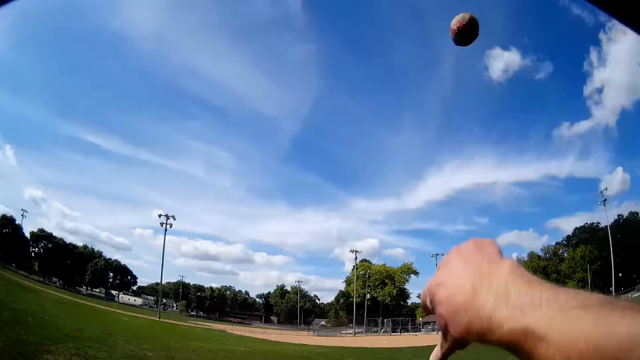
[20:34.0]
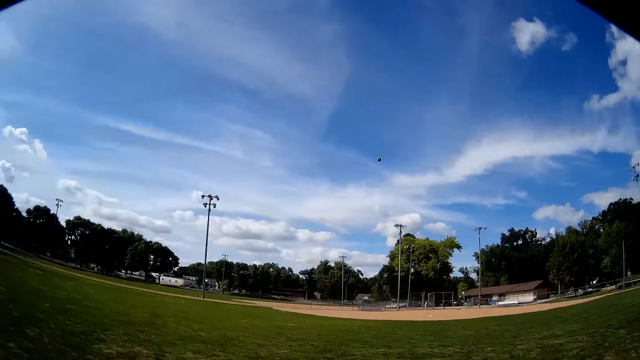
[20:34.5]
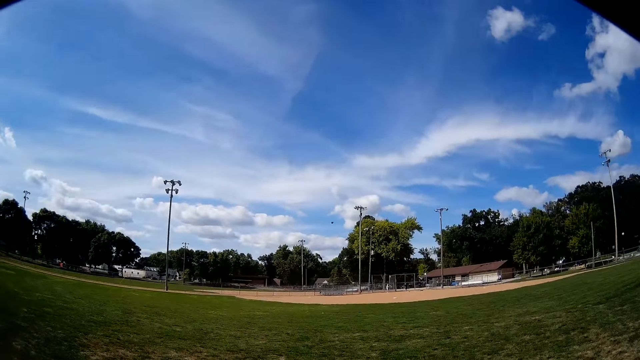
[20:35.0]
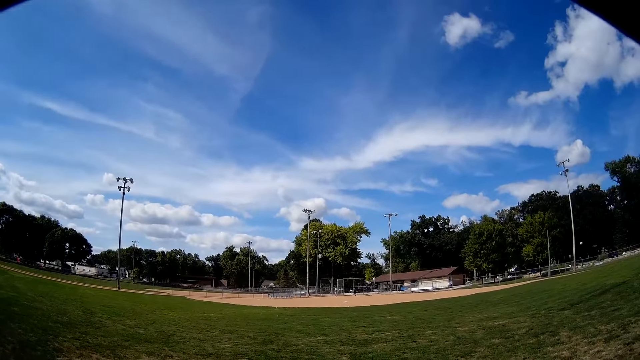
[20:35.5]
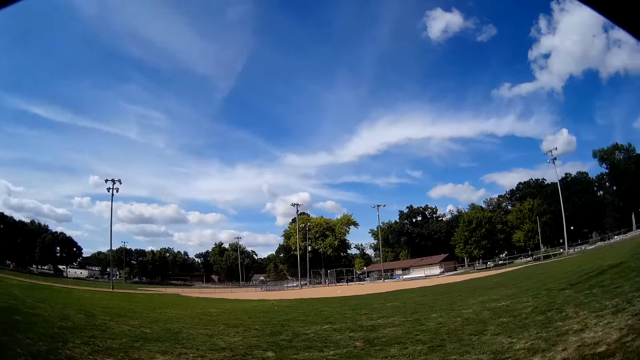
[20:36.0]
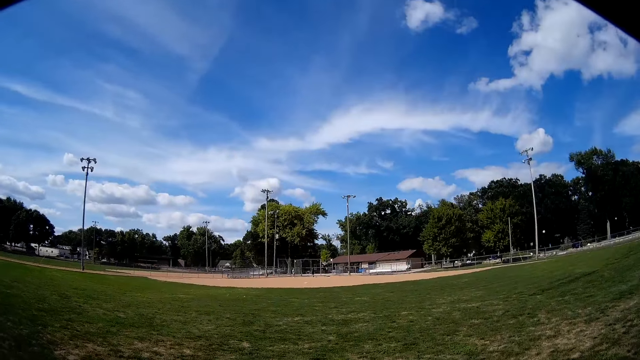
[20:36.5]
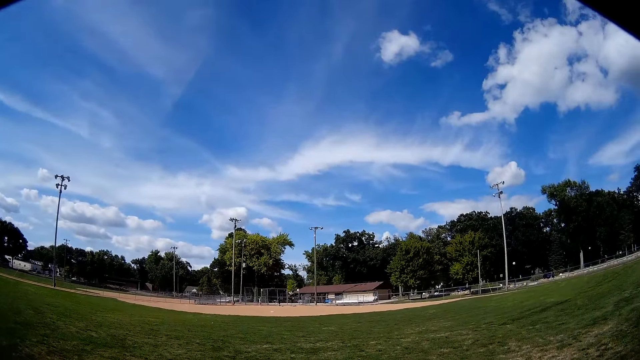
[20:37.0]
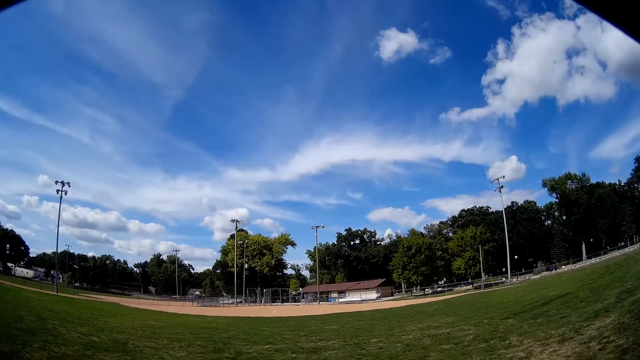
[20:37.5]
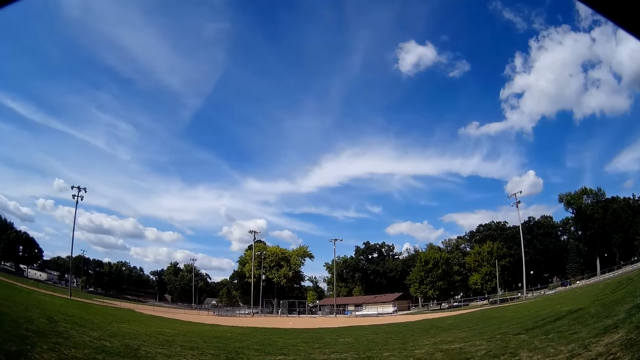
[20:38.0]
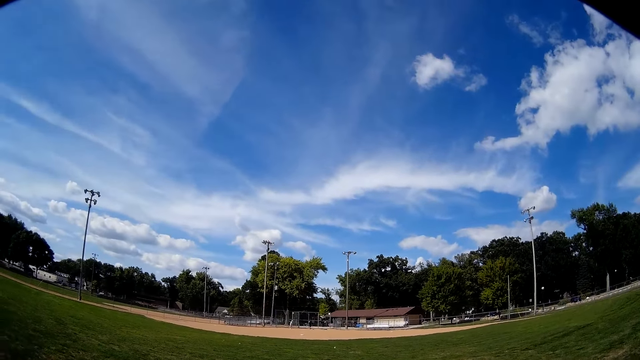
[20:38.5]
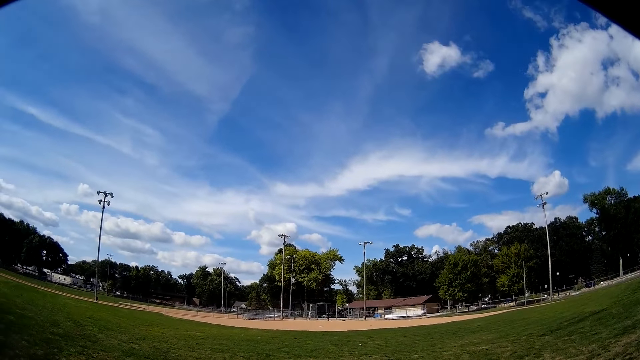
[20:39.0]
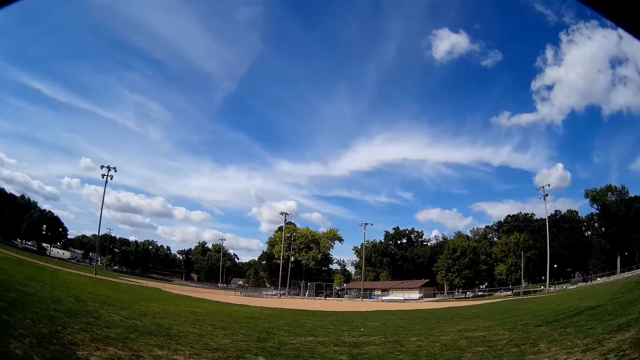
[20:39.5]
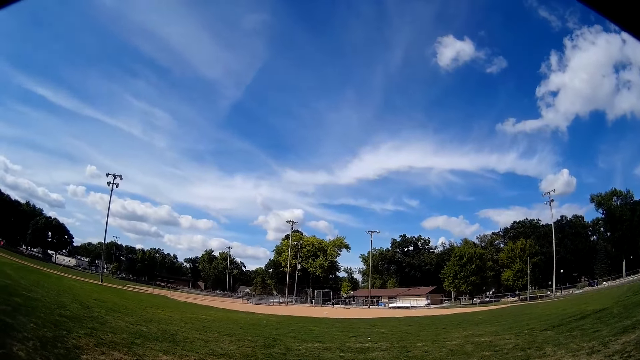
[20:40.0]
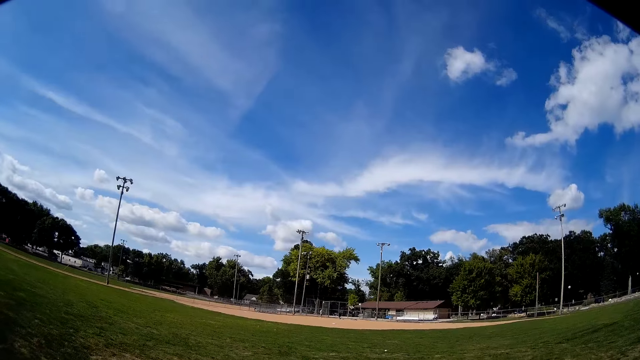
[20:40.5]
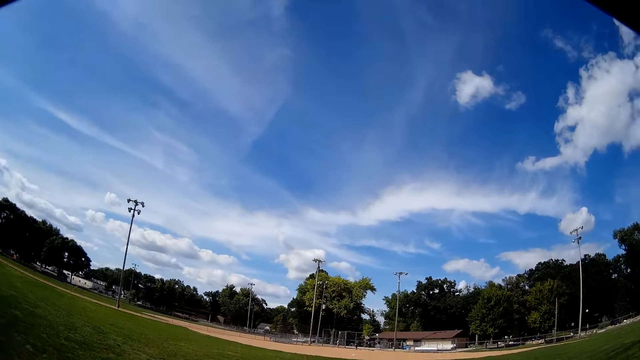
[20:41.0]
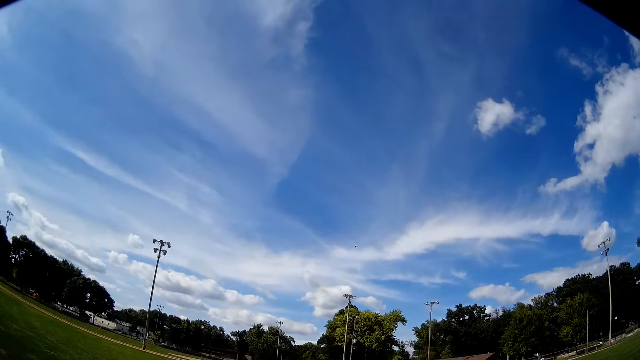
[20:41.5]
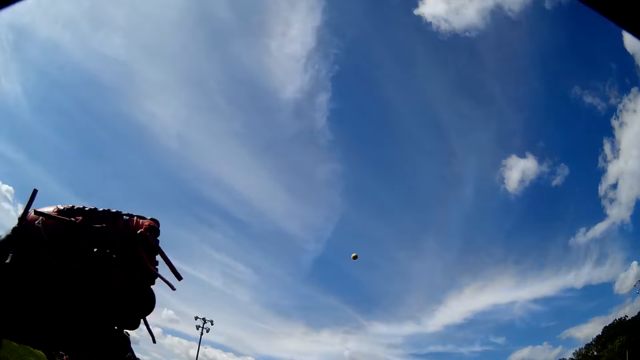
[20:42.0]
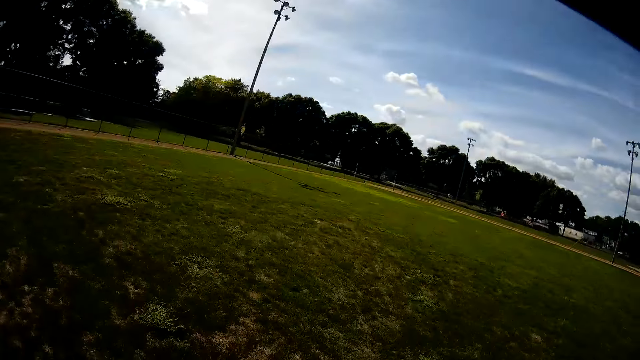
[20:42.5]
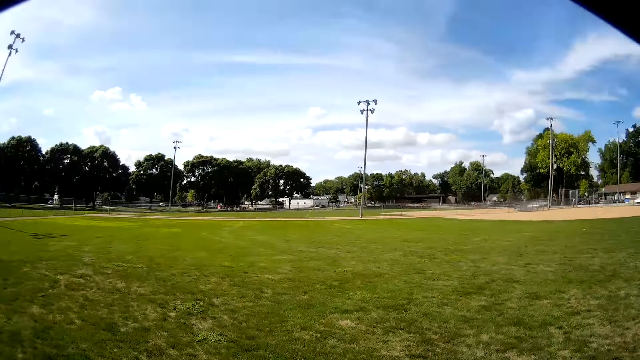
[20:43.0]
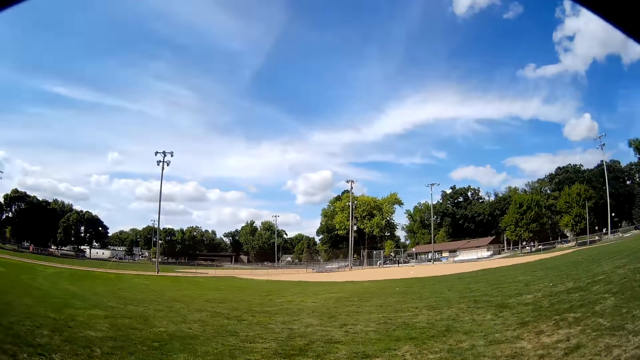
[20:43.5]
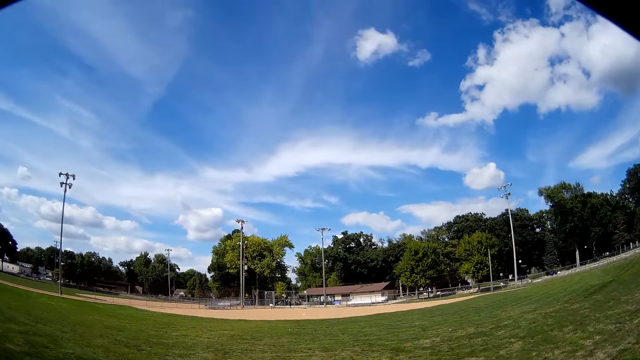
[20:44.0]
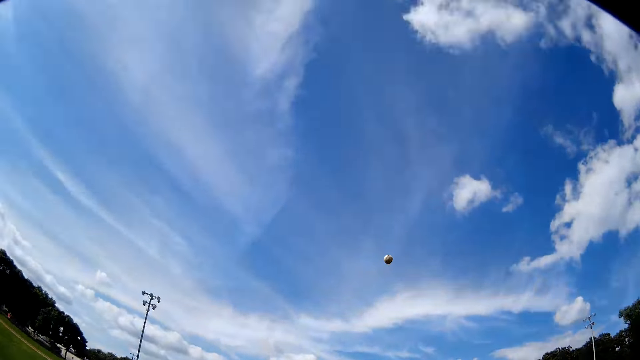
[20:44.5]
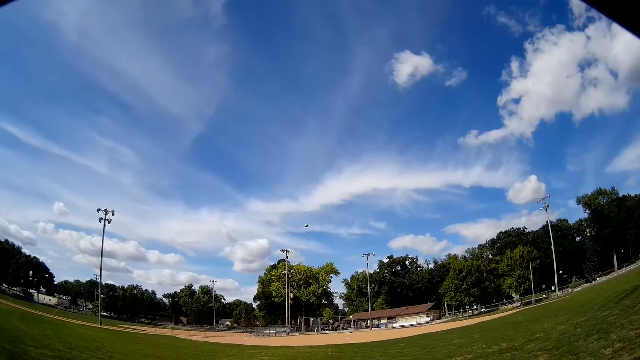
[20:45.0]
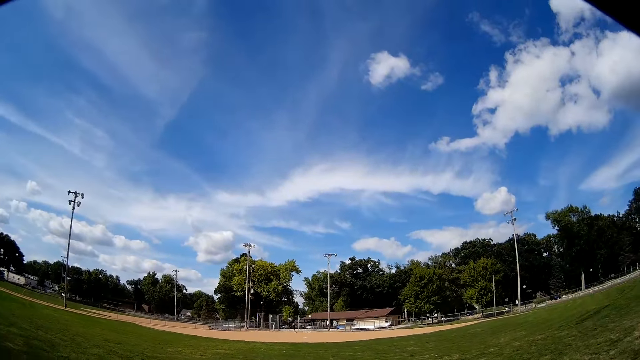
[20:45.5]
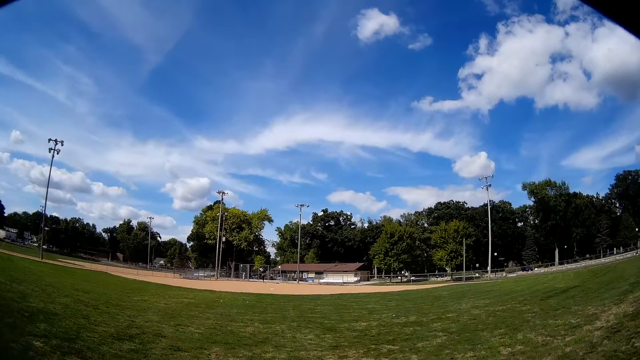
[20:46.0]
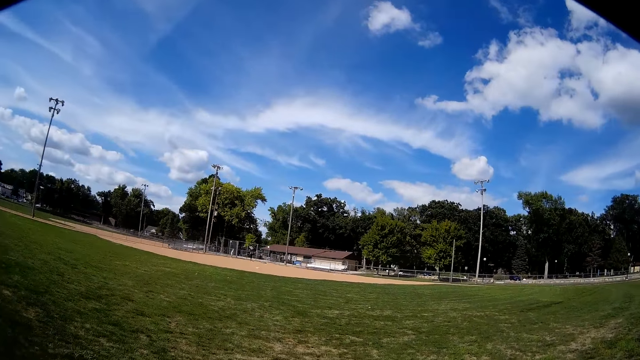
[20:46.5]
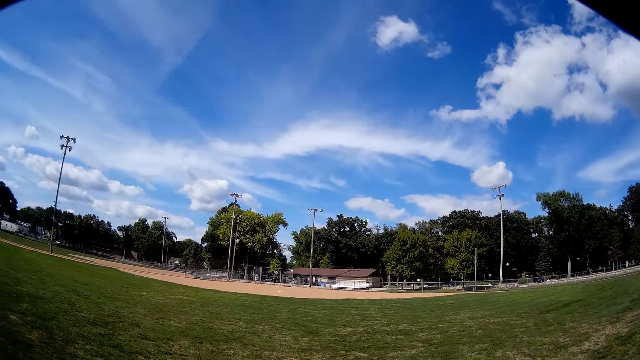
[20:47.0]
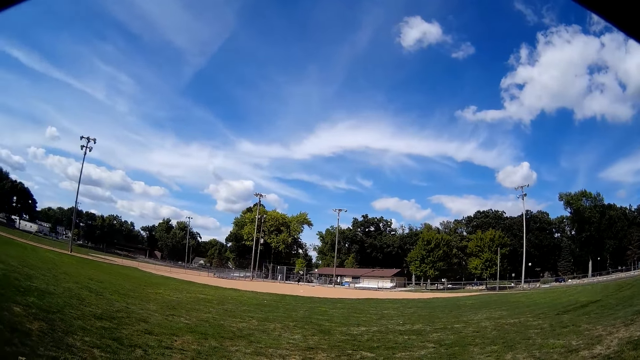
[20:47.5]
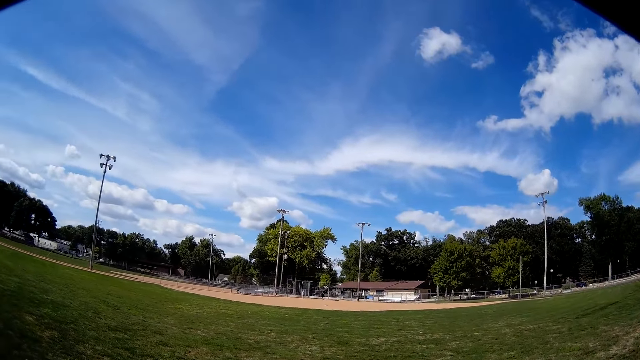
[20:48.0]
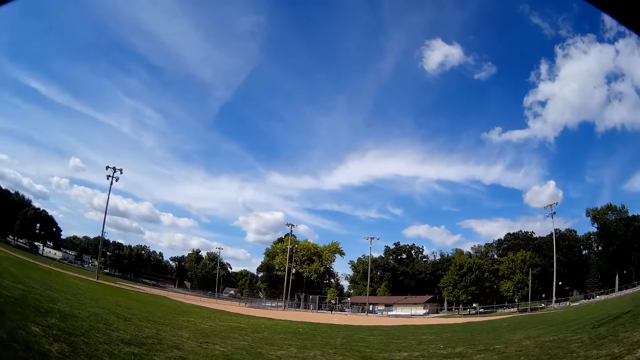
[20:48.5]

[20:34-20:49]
The camera wearer throws the baseball to a man and another man. He looks at the man and the other man. He catches the baseball with a baseball glove in his left hand. He holds the baseball. He throws the baseball to the man and the other man on the grass.

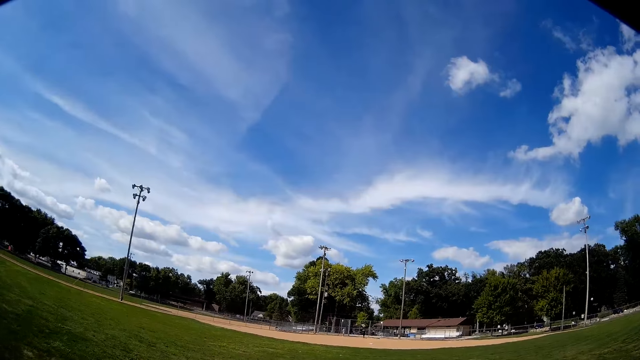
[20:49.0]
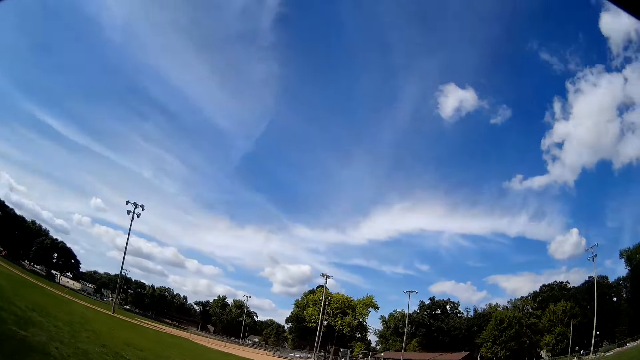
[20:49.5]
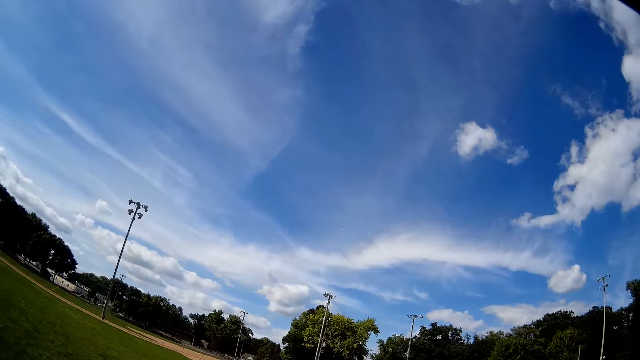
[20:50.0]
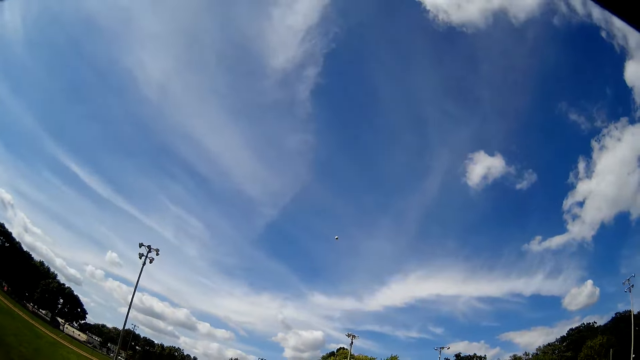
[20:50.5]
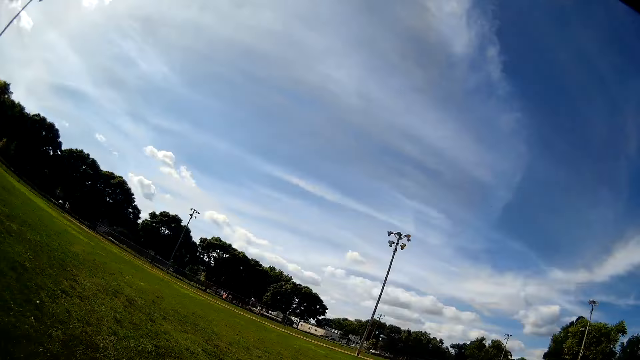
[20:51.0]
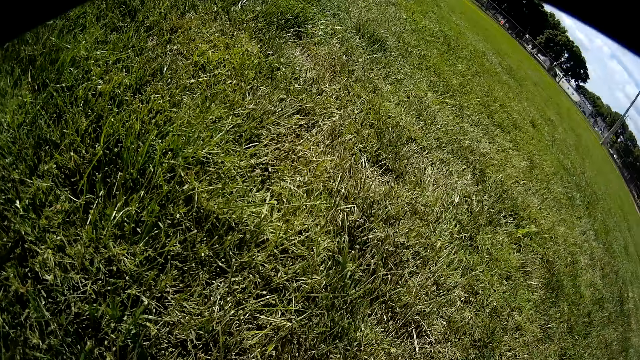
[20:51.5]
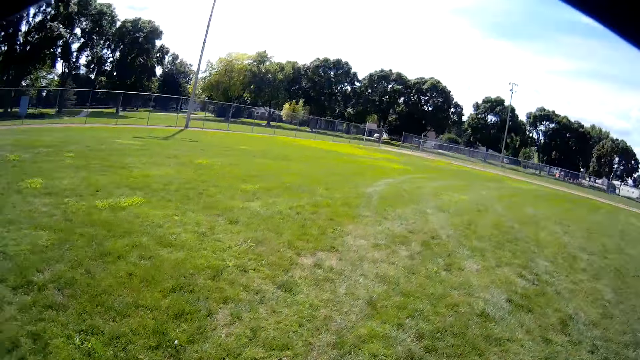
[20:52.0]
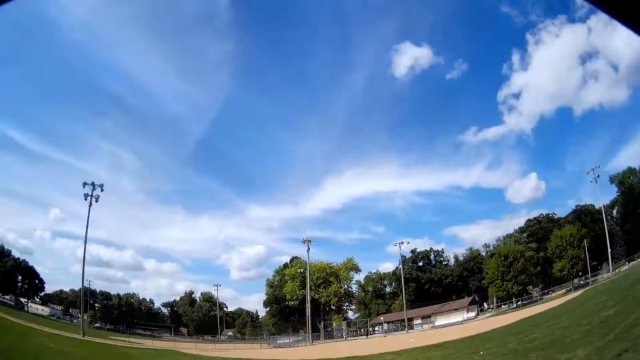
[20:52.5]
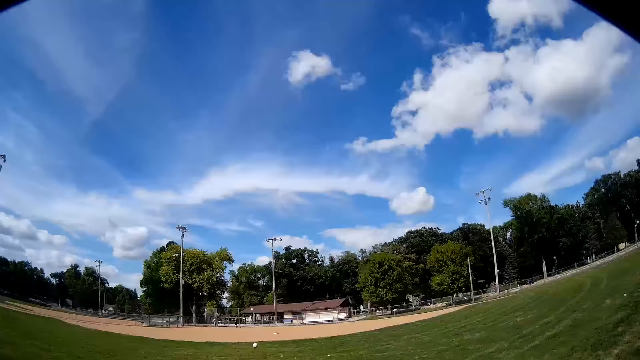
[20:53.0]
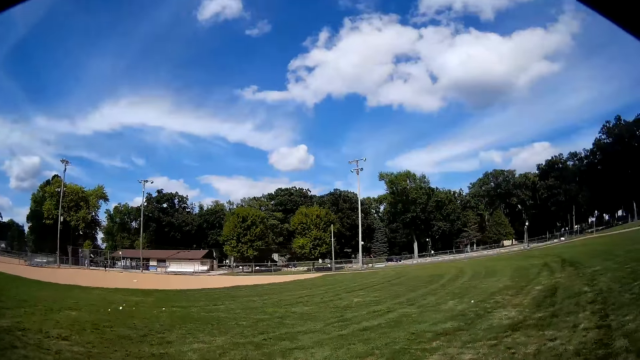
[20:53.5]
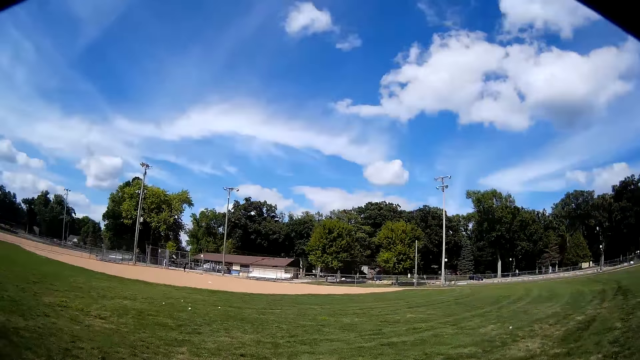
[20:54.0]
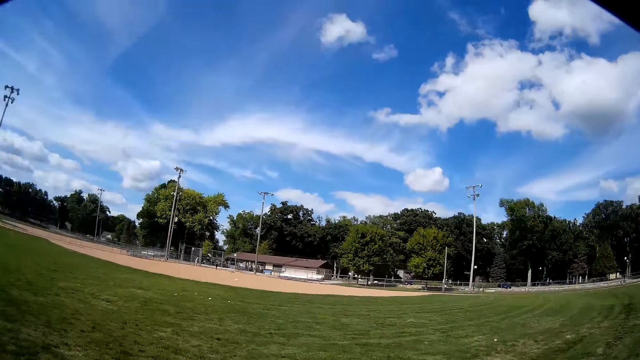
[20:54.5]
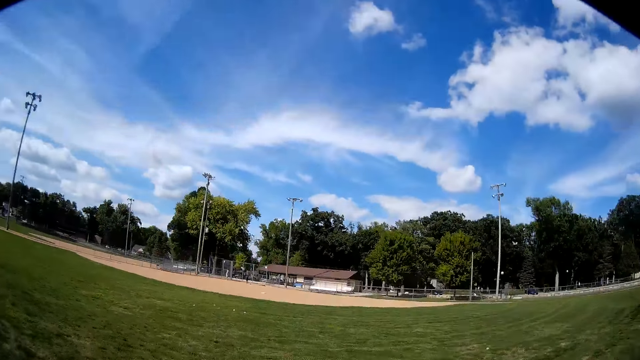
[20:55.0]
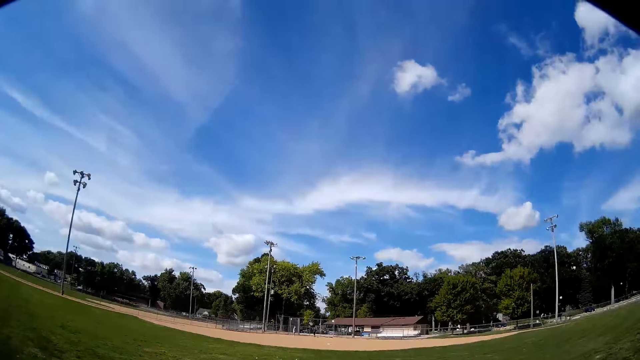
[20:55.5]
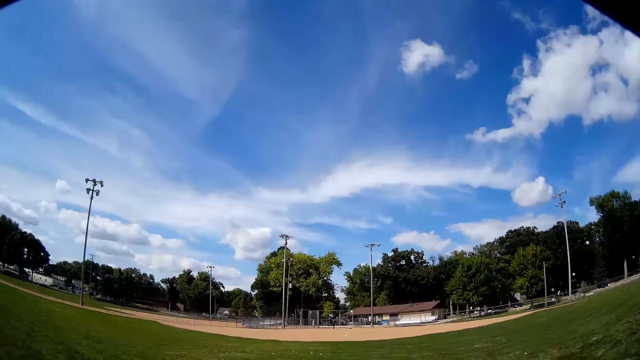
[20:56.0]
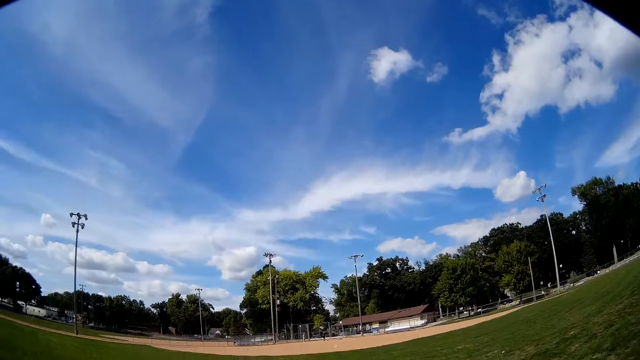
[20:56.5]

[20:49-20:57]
The camera wearer catches the baseball with a baseball glove in his left hand. He holds the baseball. He looks at a man and another man.
